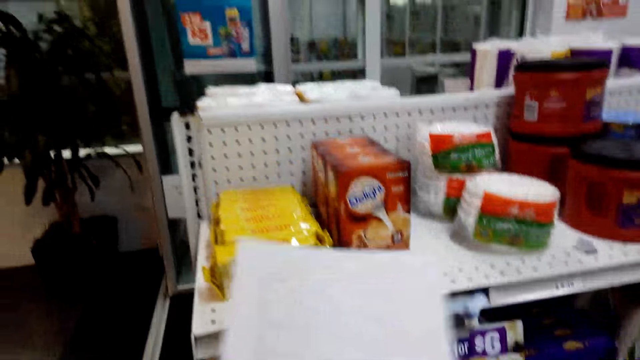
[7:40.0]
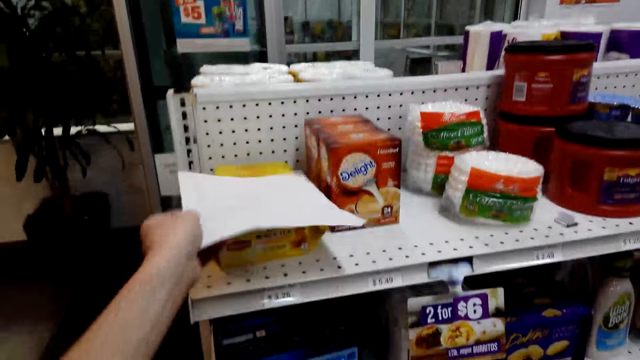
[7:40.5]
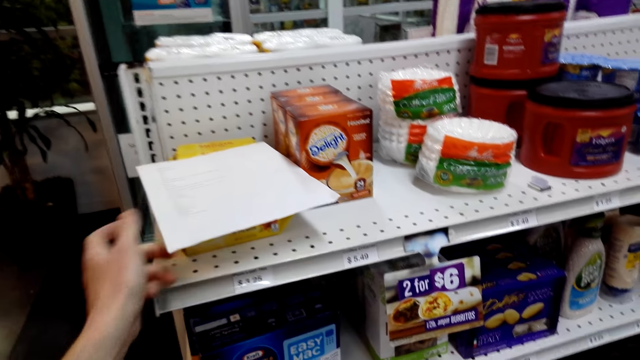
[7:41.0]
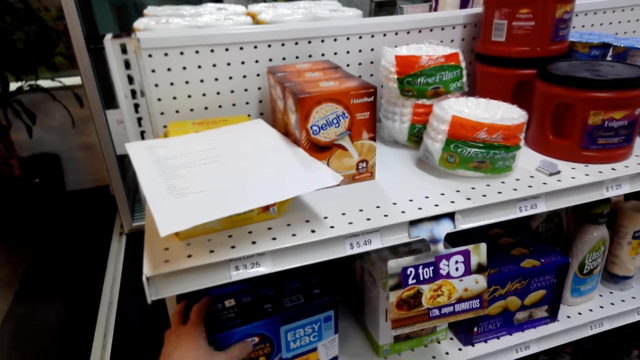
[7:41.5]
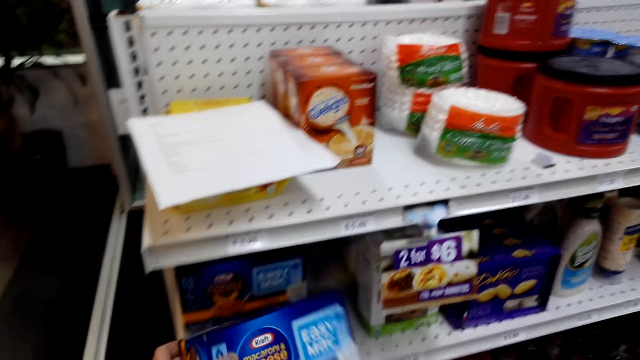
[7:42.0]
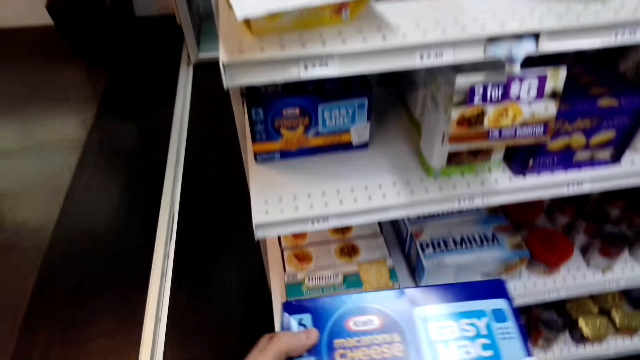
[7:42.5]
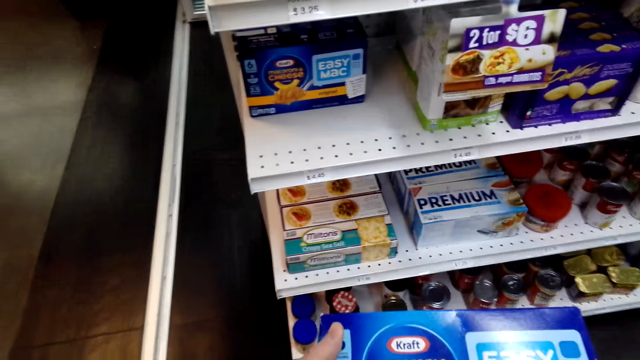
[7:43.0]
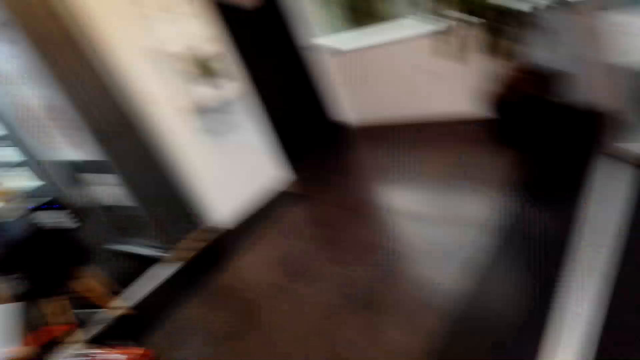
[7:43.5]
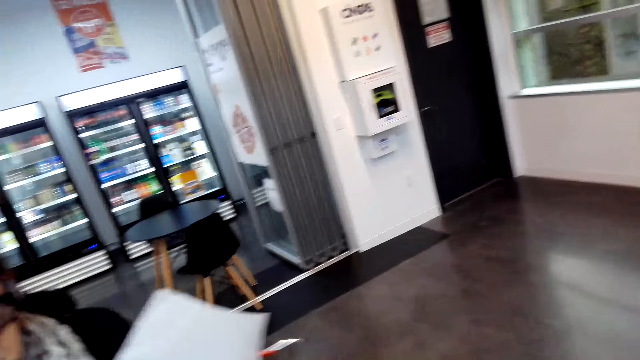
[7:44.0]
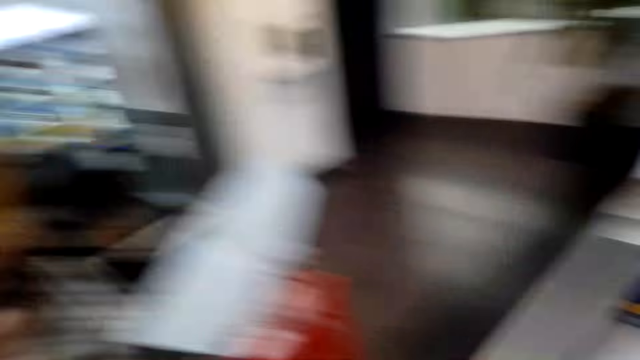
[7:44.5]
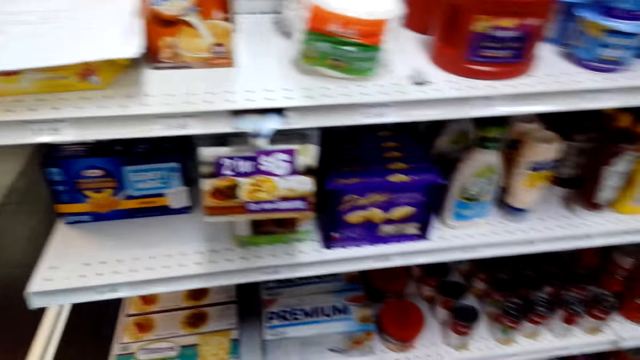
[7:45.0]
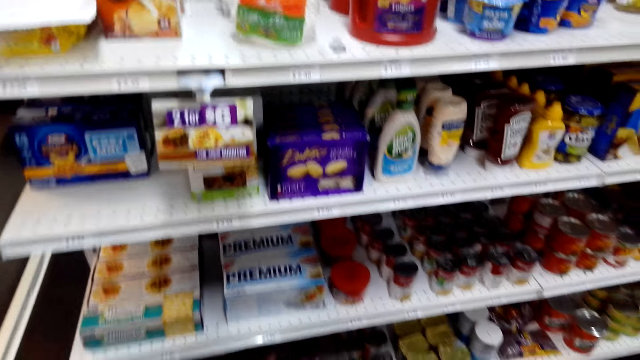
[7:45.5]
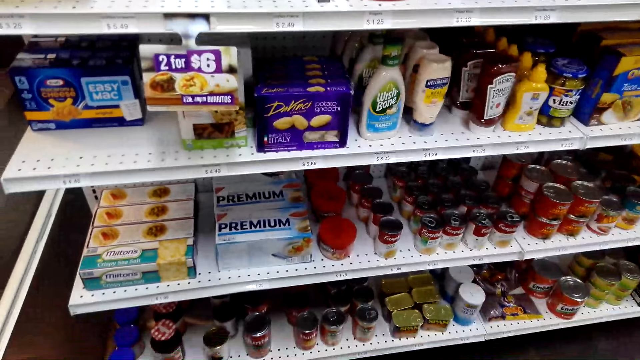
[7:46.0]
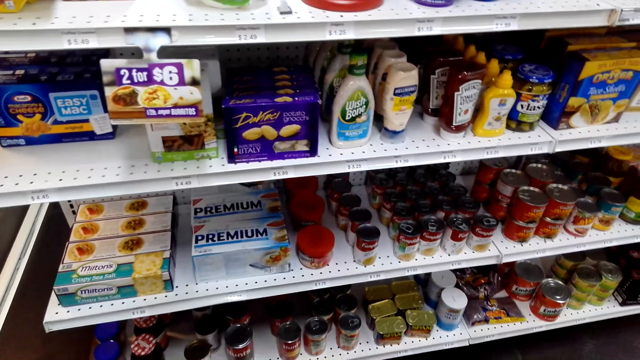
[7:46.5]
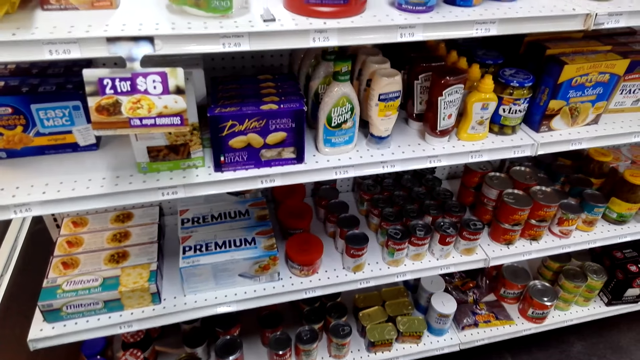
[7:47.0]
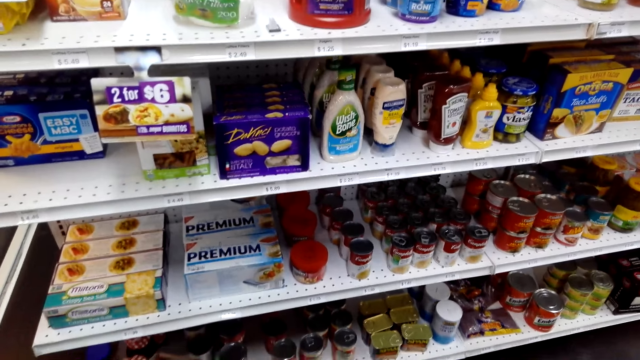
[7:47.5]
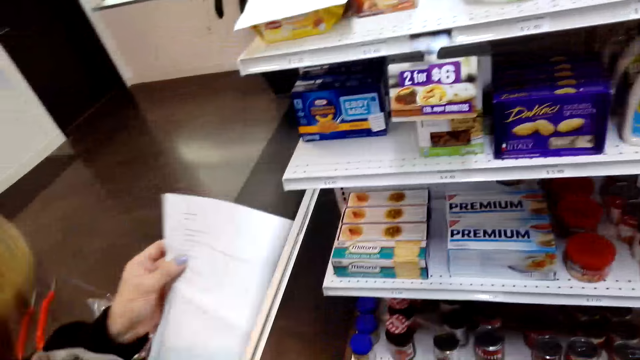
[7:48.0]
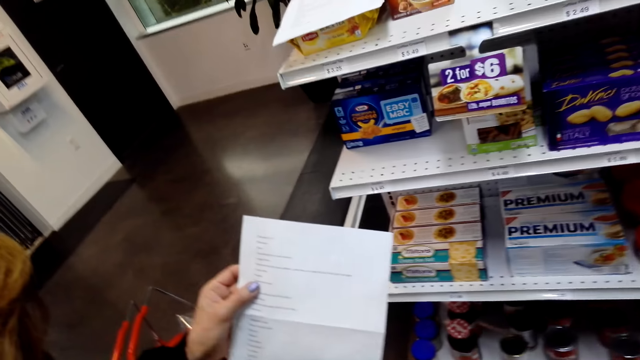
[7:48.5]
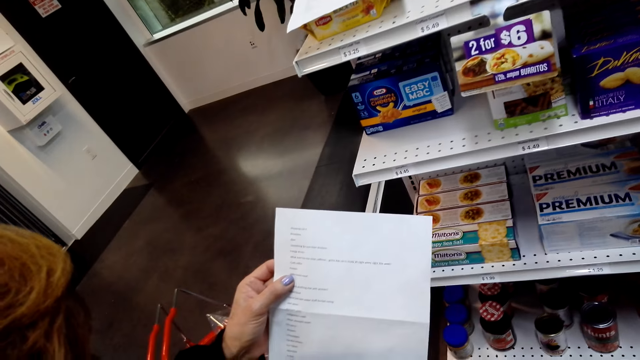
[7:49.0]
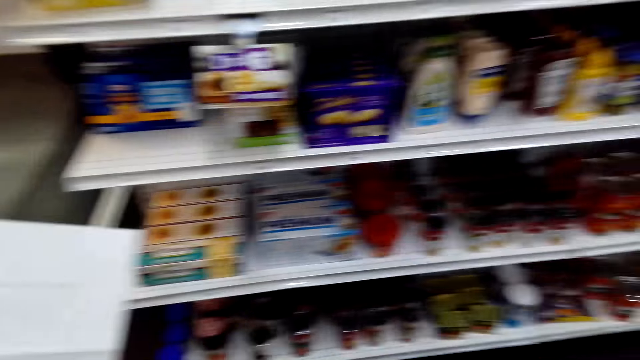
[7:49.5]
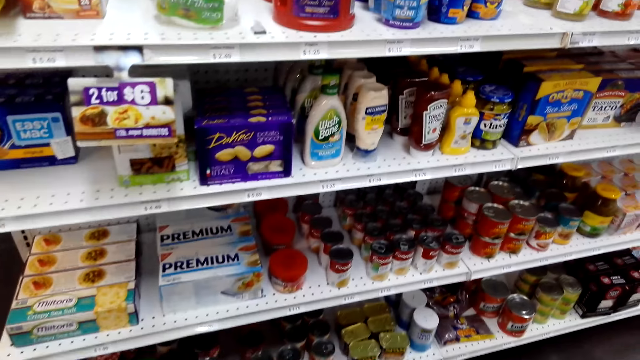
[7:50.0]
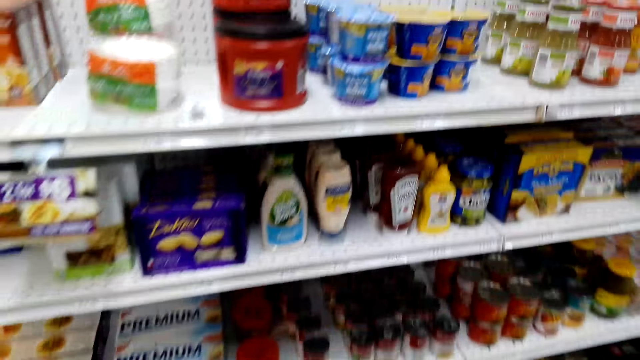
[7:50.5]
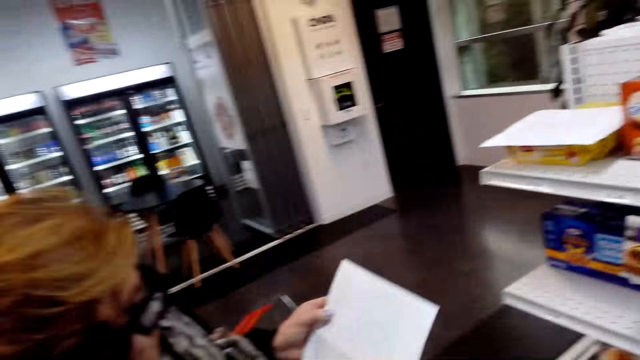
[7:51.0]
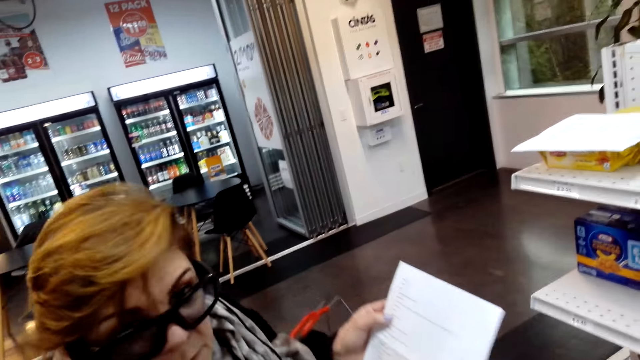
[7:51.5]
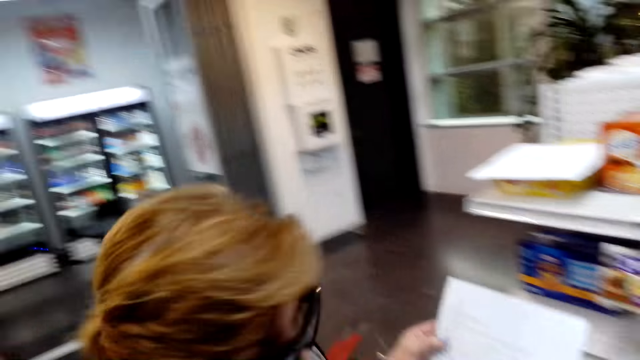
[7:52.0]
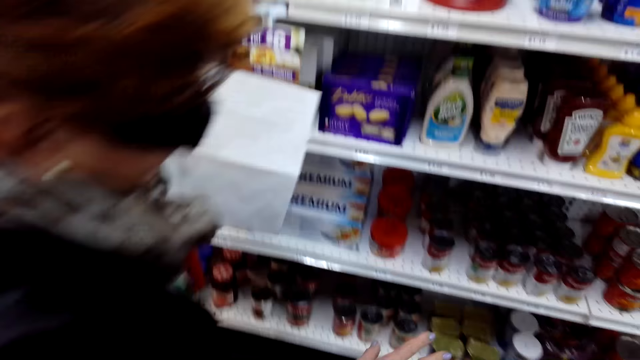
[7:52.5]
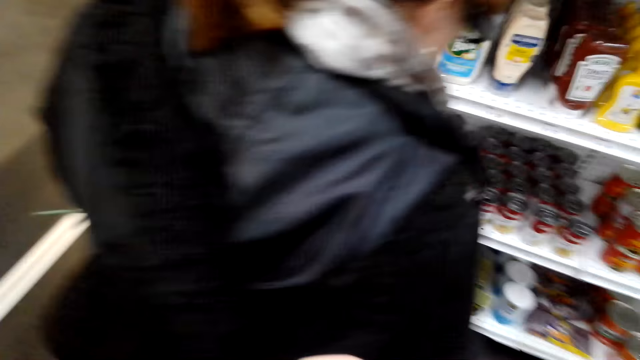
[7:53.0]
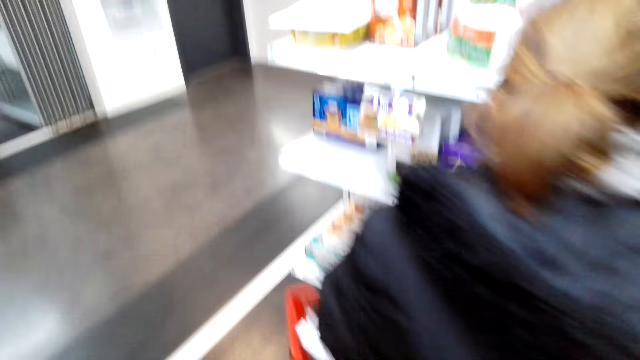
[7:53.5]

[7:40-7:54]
The camera wearer places the shopping list on packets of tea bags on the shelf. They pick Krafts from the shelf. They look around. A woman reads the shopping list. The camera wearer looks around.

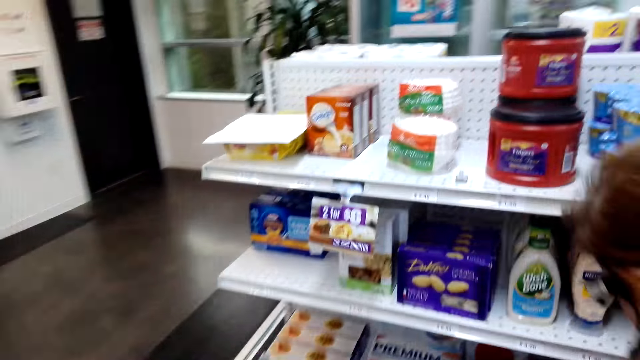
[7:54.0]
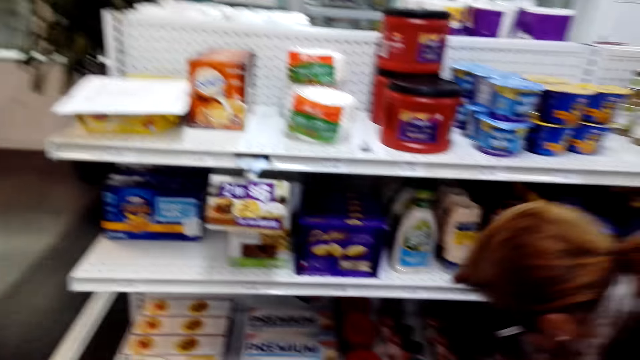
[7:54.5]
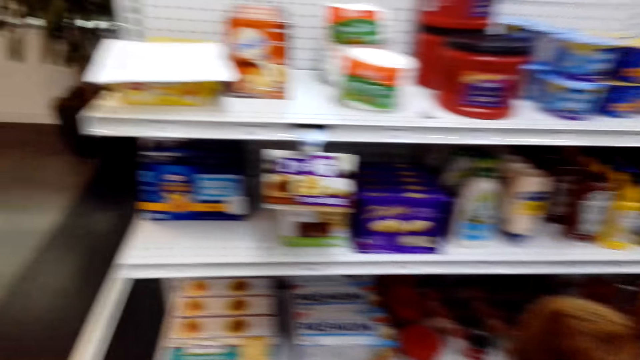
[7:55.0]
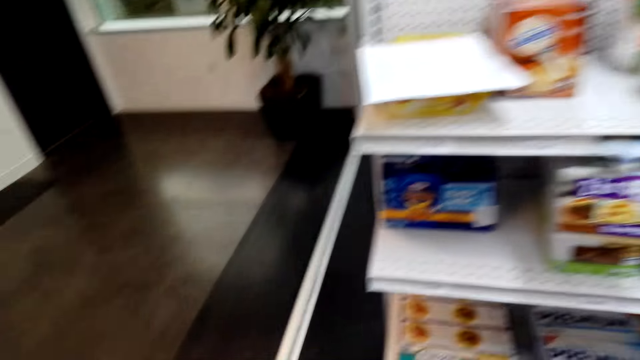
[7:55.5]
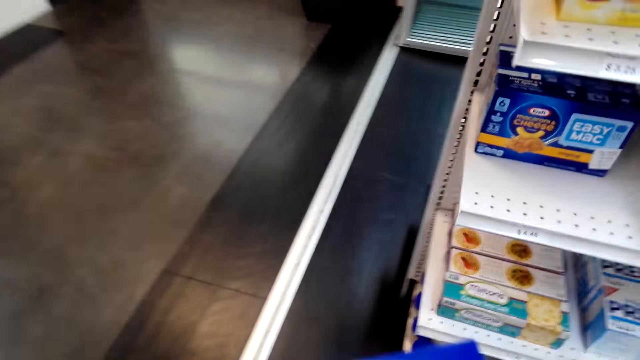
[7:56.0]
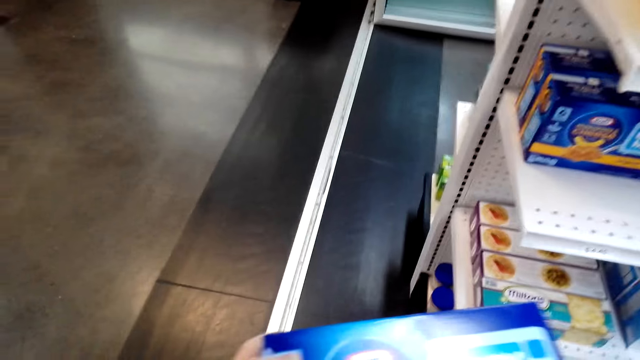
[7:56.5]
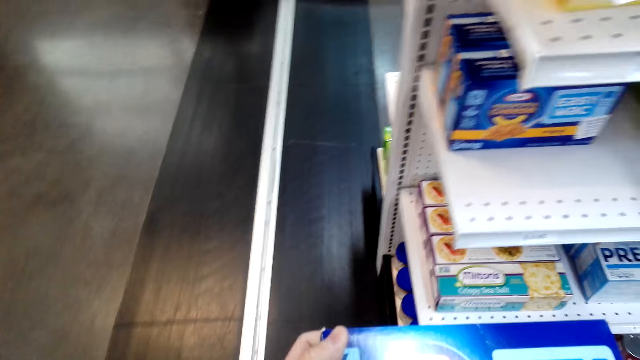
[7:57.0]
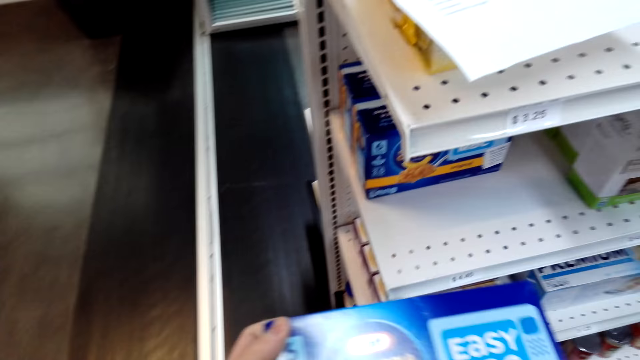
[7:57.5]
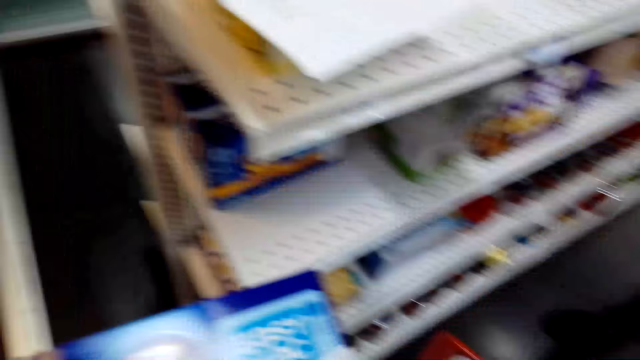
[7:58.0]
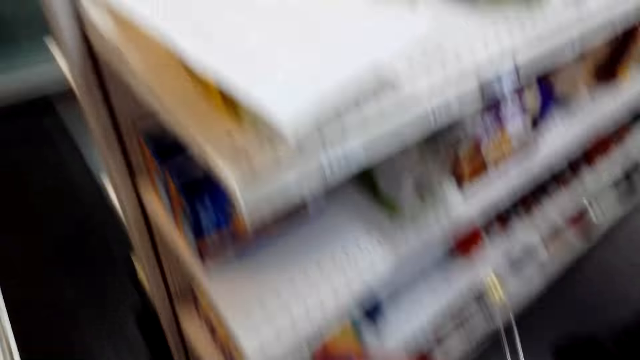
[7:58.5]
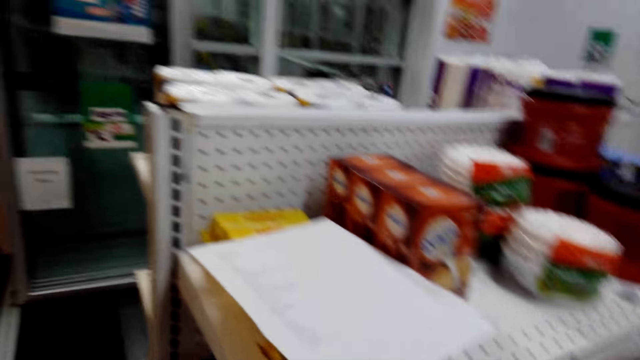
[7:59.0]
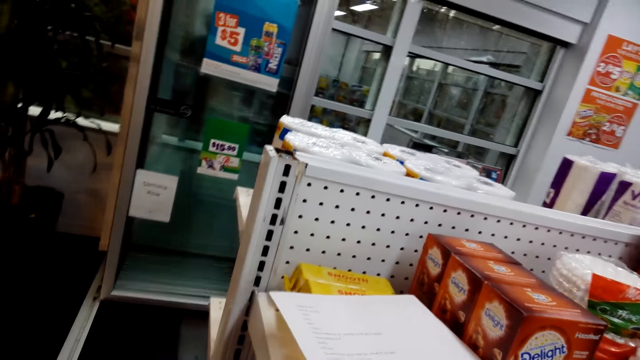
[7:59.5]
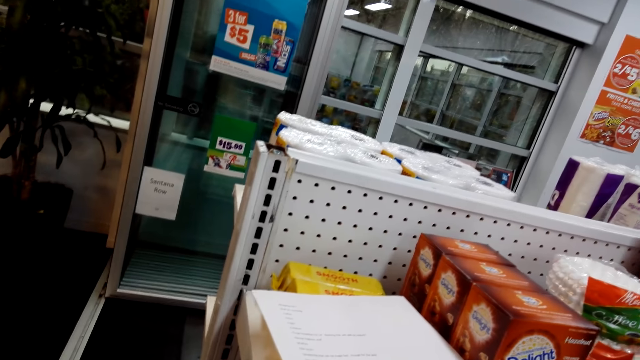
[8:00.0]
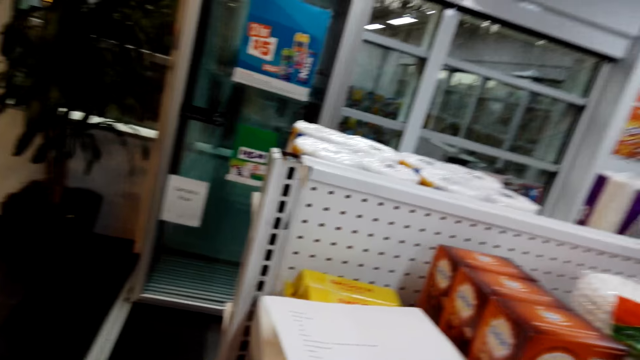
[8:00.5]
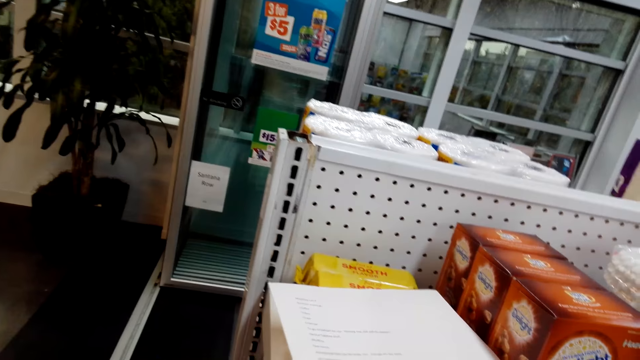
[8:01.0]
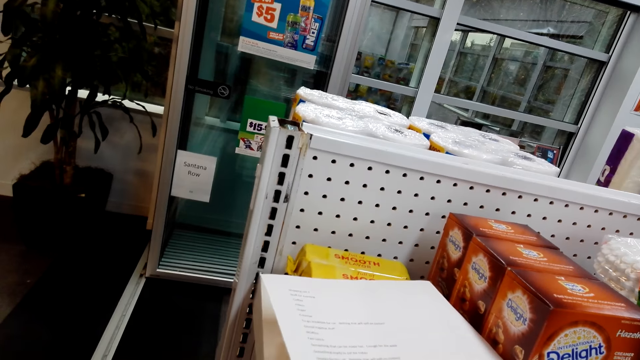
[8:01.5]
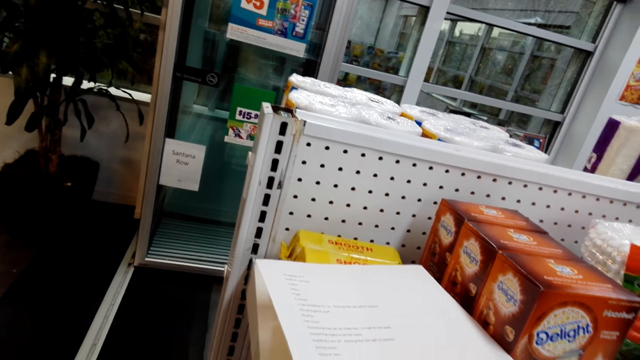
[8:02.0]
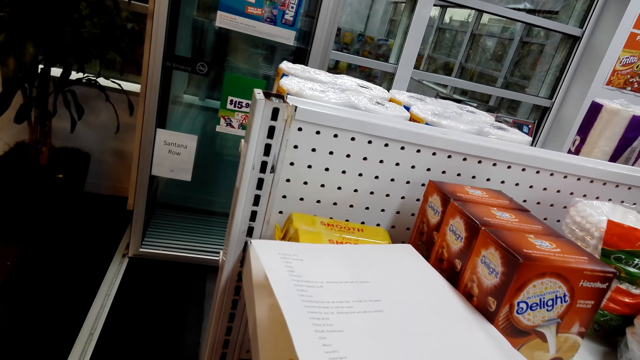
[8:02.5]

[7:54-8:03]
The camera wearer looks around.
